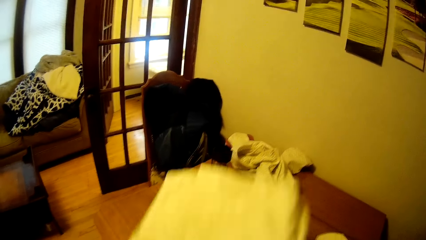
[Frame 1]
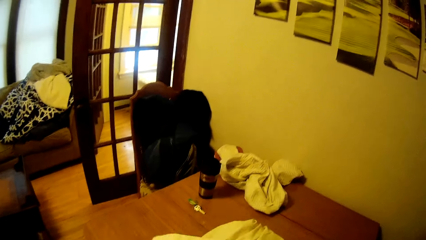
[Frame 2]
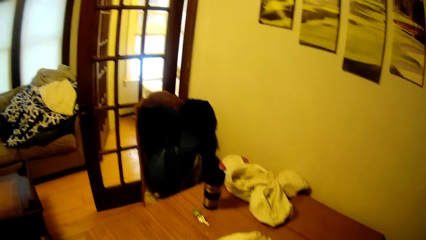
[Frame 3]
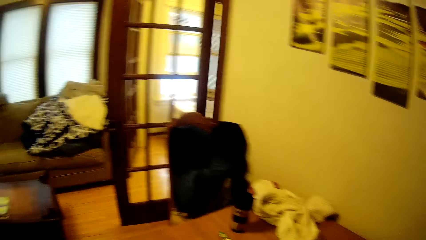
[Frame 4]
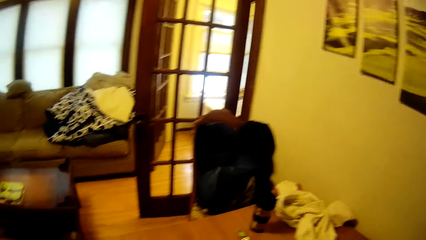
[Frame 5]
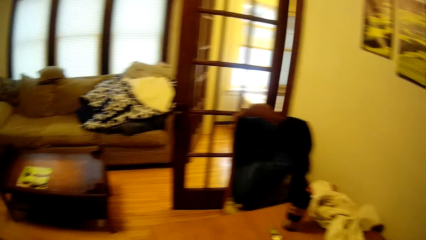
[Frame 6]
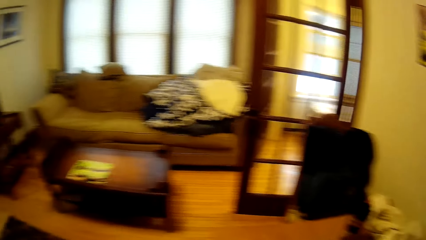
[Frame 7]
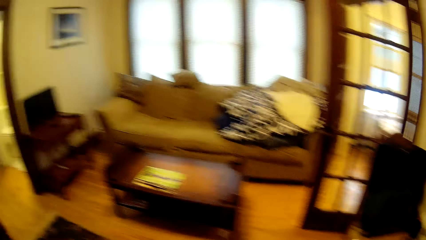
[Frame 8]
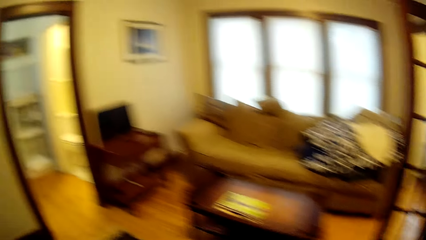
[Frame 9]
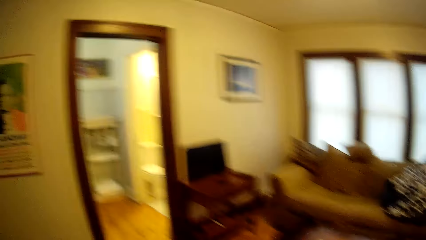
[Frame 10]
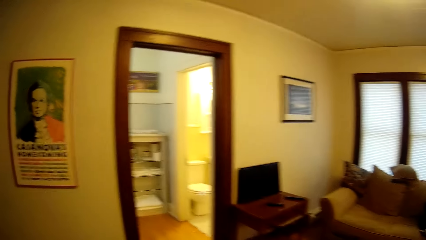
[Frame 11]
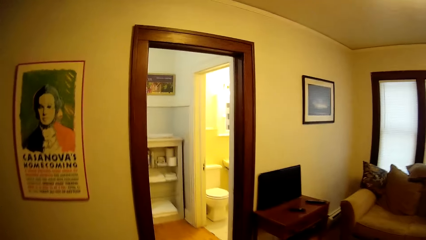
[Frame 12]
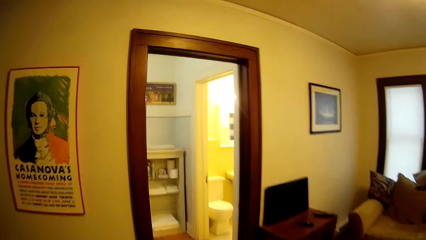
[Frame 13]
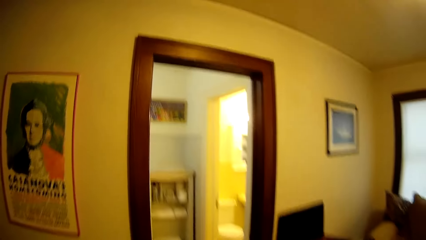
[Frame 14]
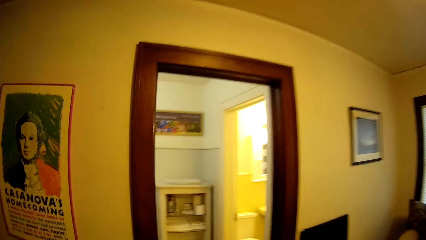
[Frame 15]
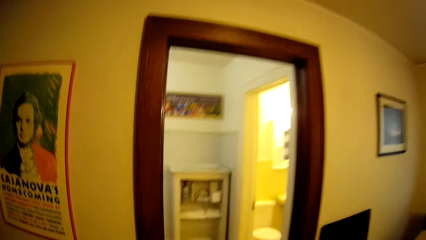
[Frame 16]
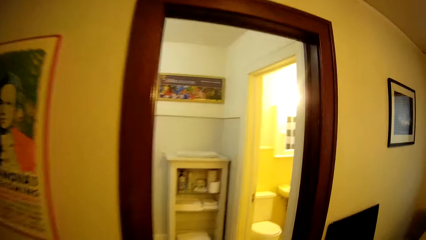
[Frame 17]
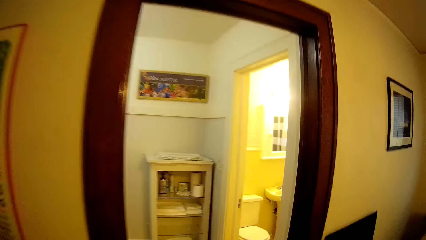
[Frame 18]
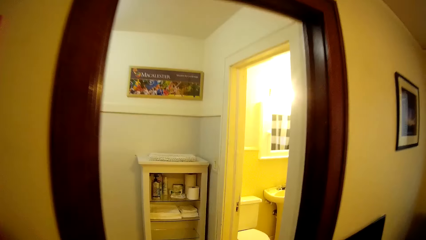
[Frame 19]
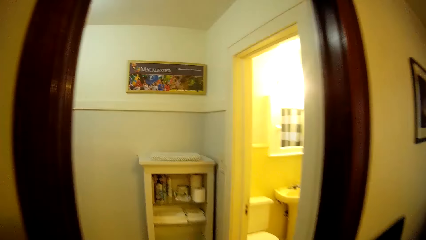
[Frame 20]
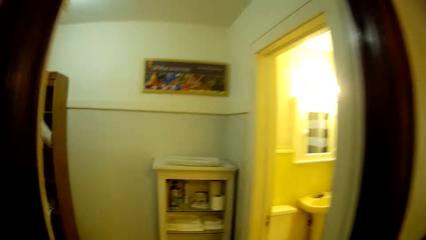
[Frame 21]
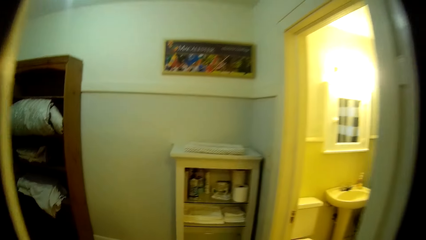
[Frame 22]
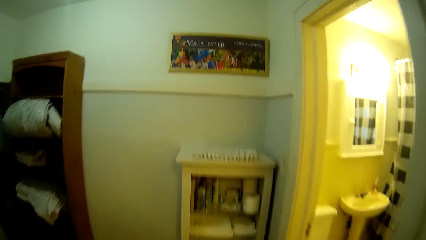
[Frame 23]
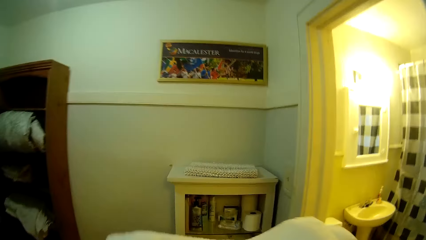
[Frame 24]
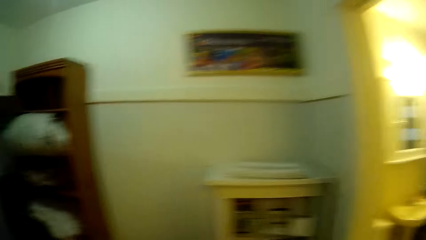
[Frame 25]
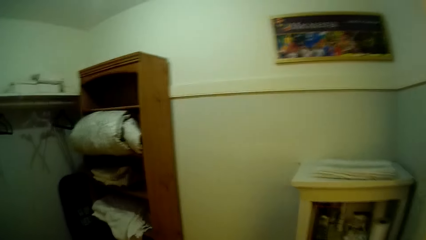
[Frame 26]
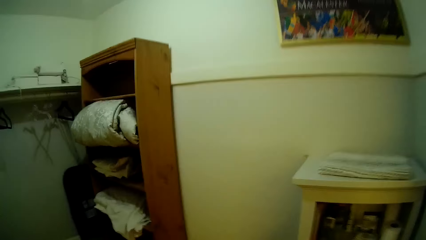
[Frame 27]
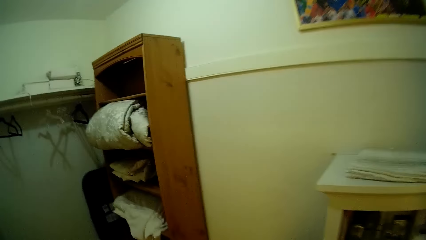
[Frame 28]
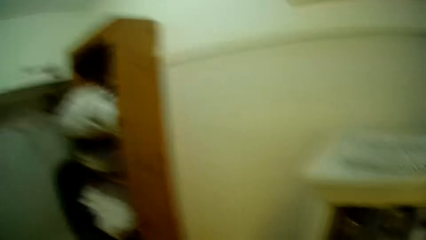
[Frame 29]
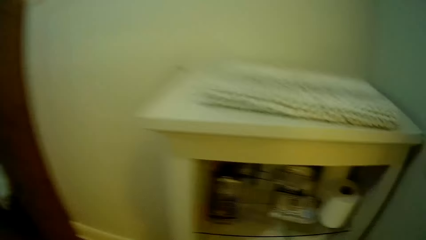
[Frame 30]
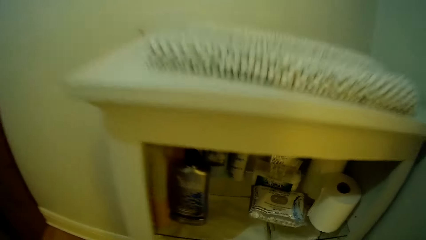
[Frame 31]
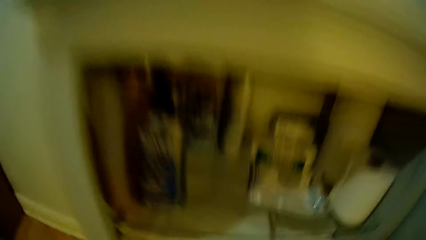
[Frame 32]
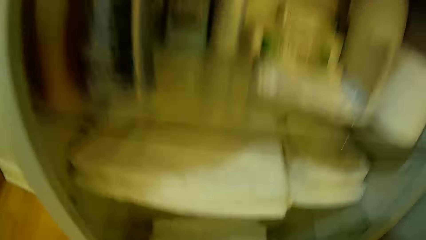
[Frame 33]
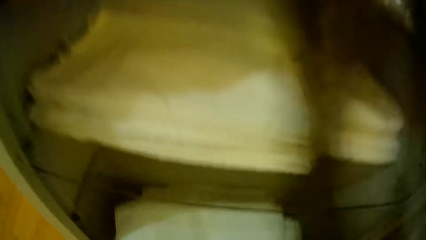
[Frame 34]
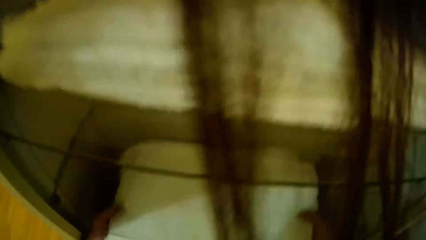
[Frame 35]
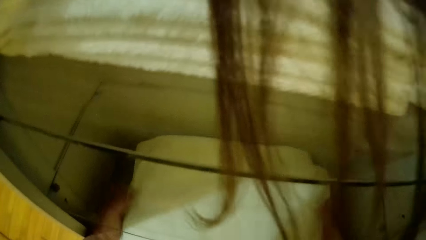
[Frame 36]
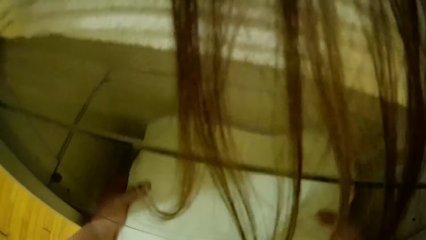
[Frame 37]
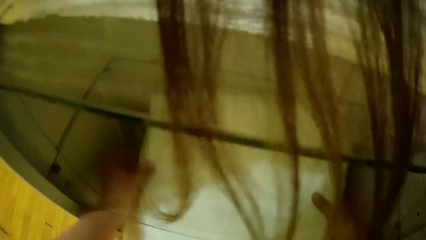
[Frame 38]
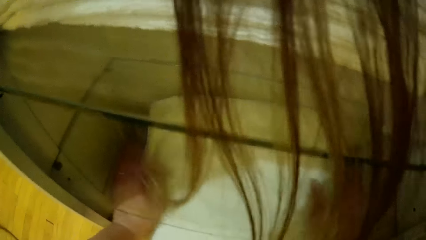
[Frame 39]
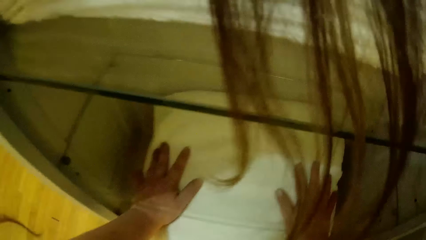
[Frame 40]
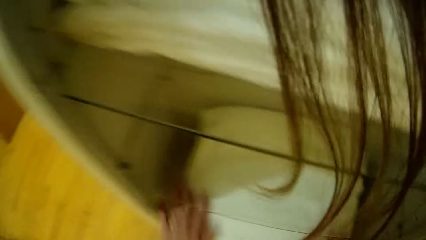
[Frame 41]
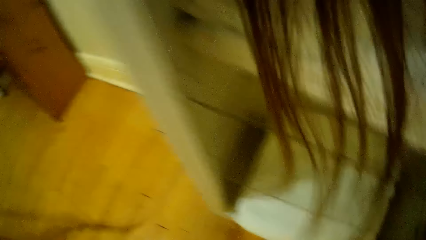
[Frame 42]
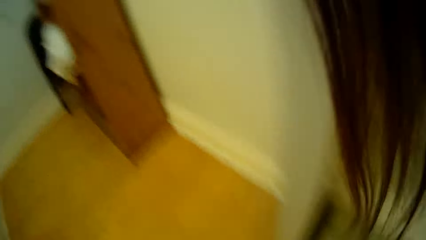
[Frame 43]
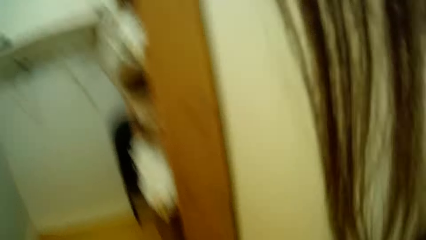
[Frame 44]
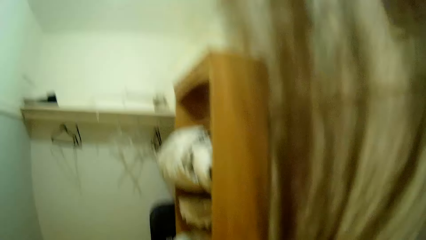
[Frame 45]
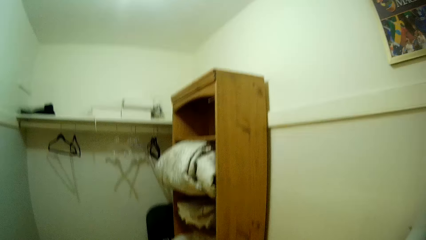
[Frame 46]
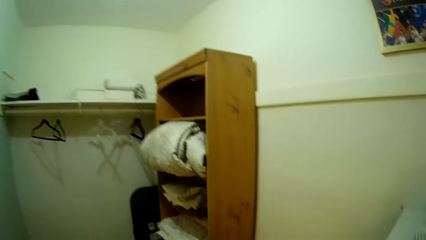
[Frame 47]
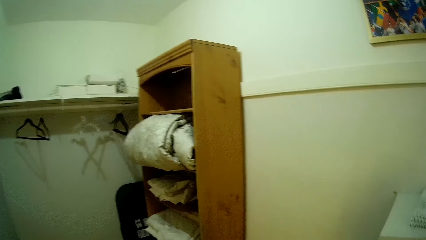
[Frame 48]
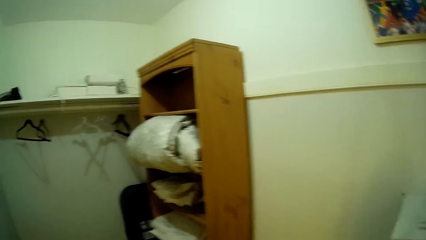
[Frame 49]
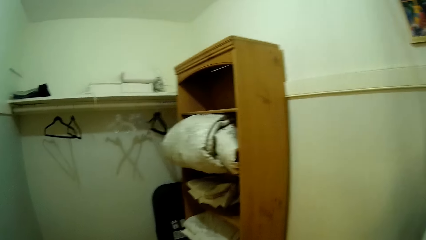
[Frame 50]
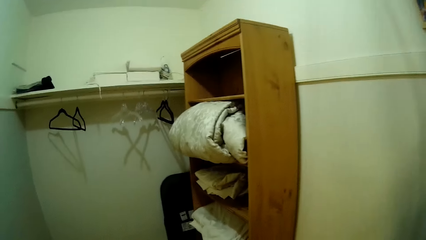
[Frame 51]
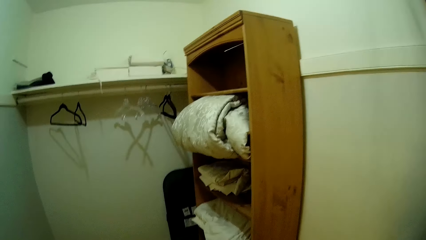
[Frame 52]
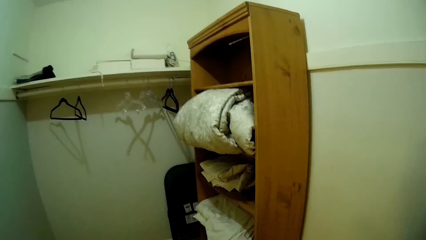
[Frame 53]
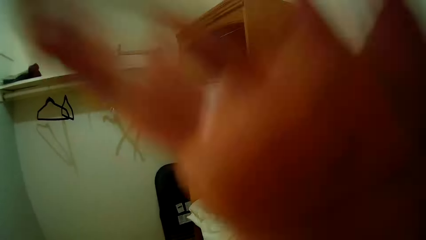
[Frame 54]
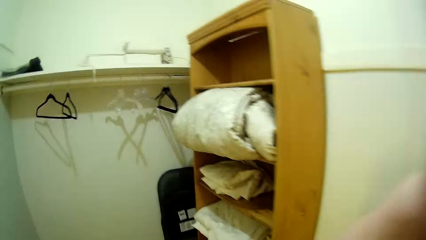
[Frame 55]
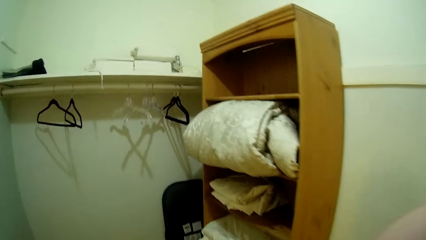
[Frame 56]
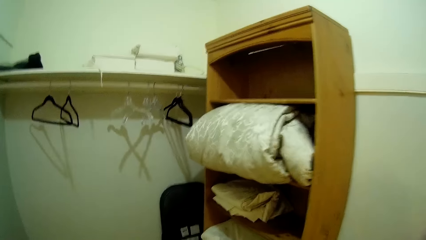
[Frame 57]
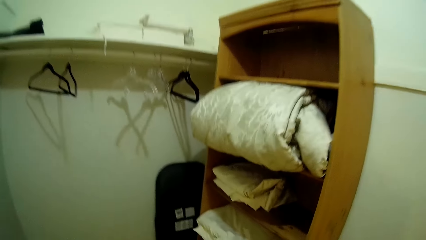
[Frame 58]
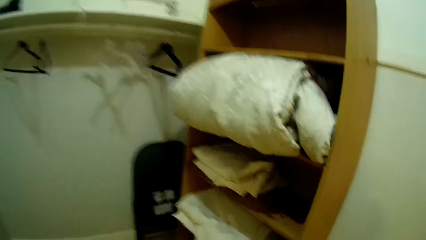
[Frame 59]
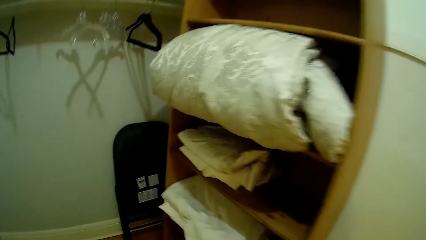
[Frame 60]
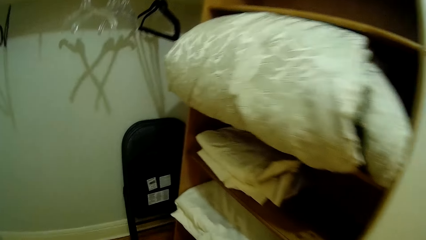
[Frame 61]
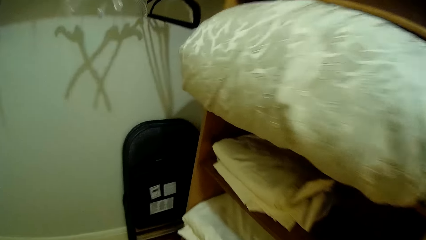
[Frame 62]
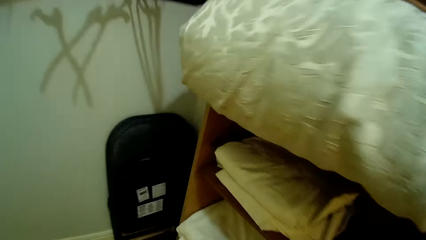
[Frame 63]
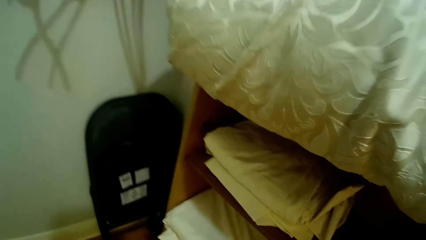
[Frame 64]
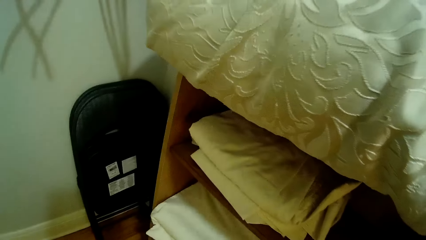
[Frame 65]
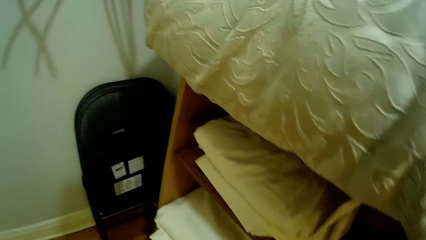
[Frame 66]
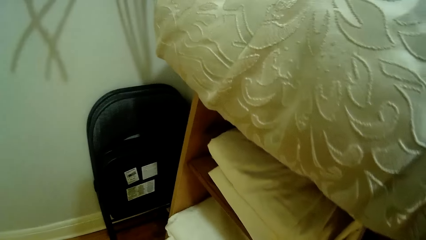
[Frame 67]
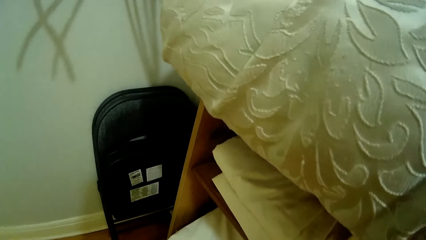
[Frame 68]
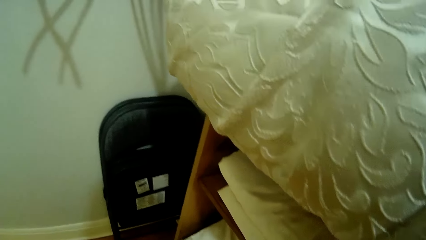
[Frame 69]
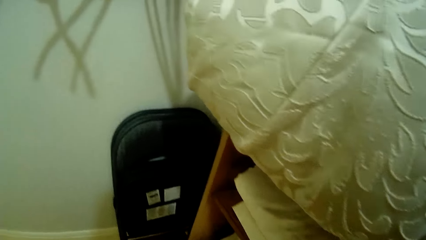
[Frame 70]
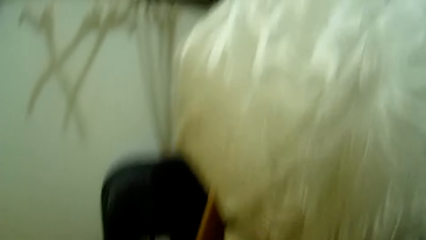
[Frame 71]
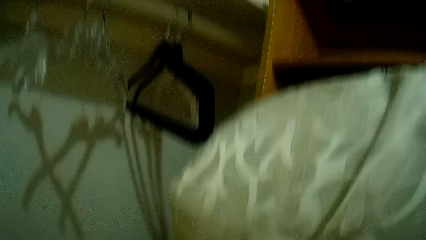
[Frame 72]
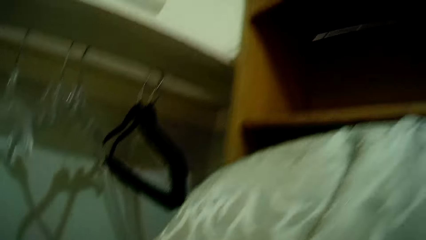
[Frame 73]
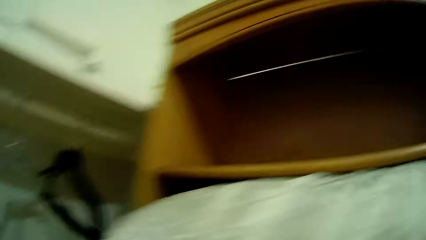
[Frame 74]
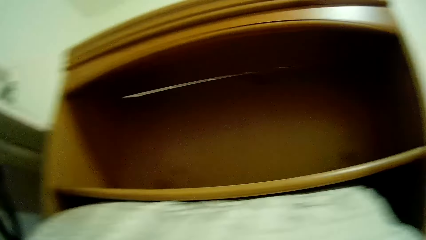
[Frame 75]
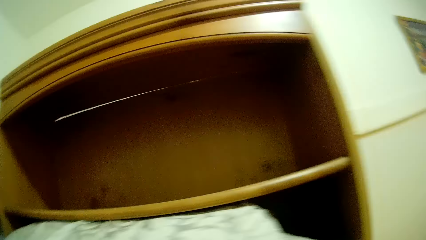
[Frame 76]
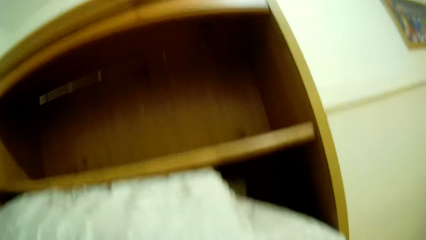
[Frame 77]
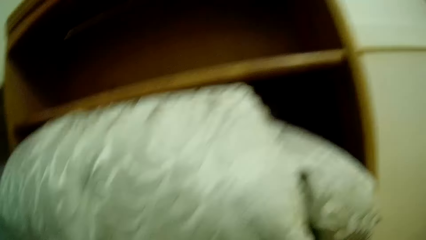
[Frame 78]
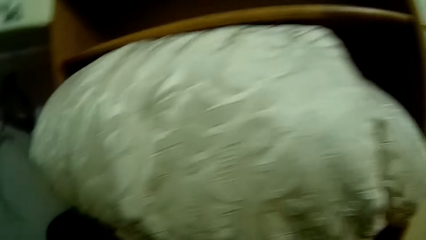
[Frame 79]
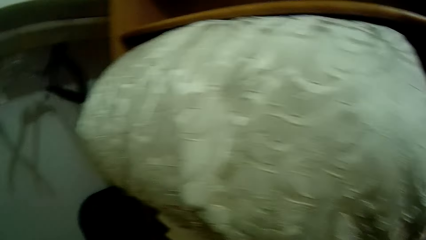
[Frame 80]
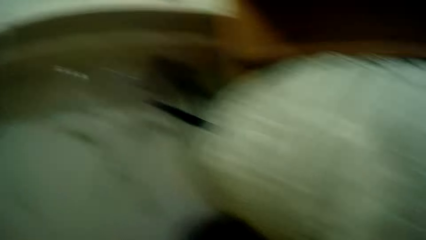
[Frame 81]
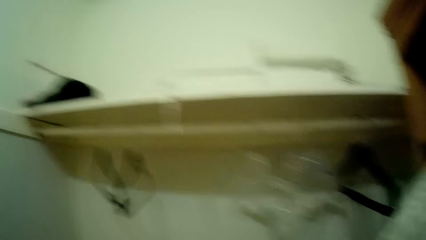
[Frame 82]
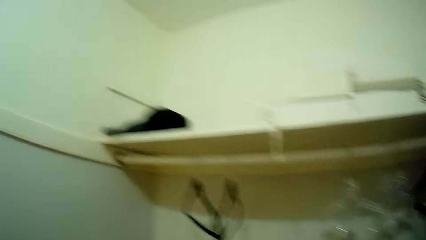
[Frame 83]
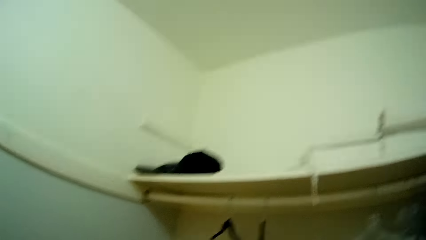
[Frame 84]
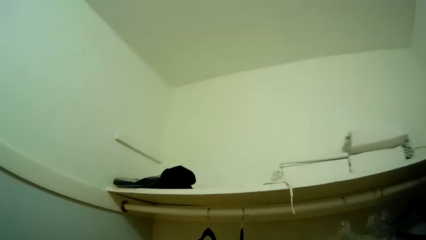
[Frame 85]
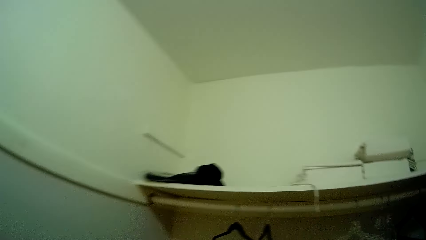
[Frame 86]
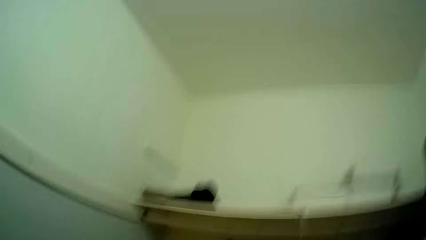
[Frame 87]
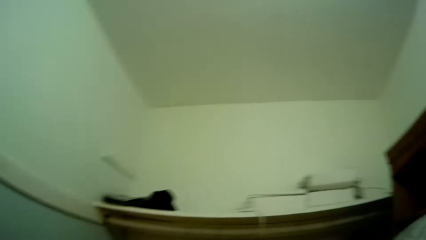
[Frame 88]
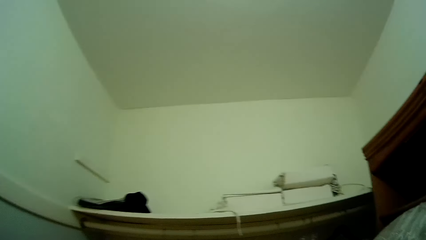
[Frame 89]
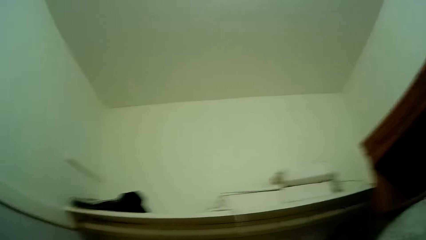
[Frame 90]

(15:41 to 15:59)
The camera wearer picks up the bedding. They walk towards the bathroom. They adjust the bedding. They put the bedding in a shelf. They look around in the house. They adjust their hair. They adjust something on the shelf. They look around in the house.
